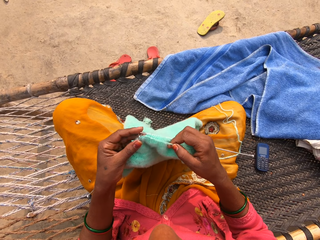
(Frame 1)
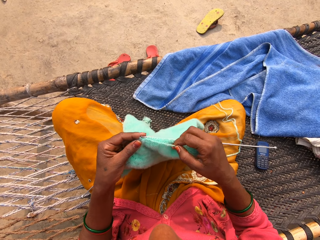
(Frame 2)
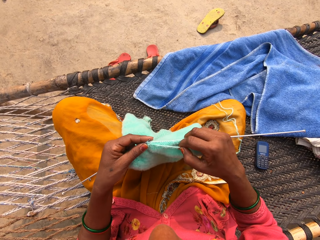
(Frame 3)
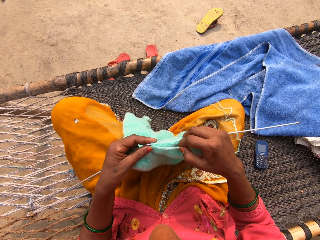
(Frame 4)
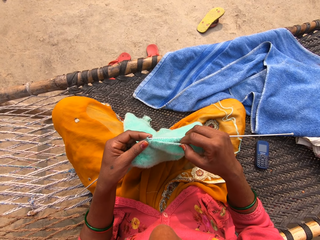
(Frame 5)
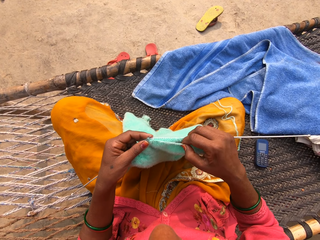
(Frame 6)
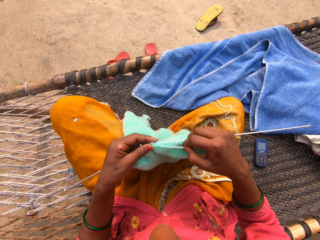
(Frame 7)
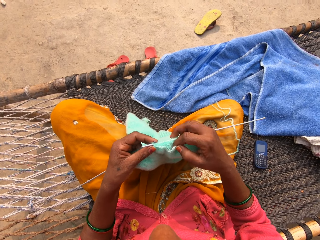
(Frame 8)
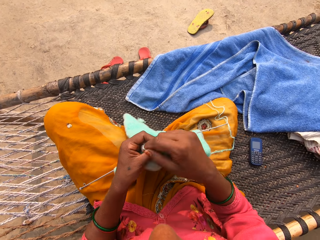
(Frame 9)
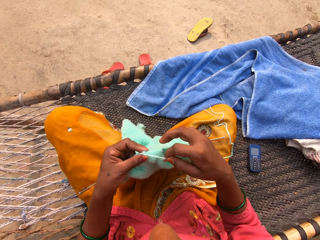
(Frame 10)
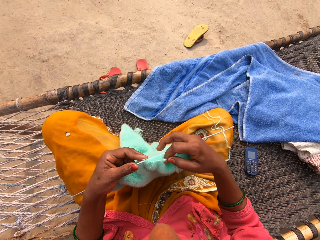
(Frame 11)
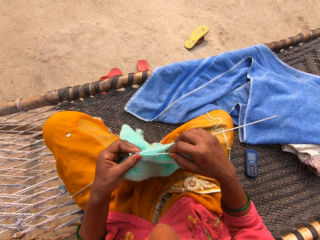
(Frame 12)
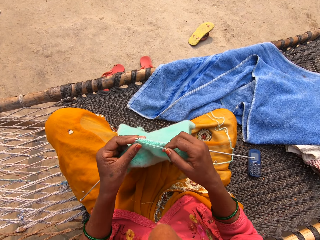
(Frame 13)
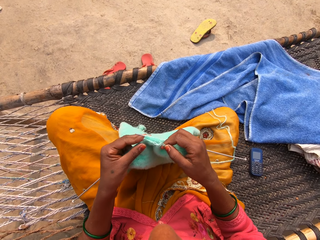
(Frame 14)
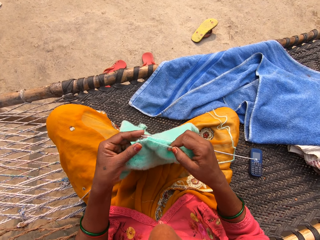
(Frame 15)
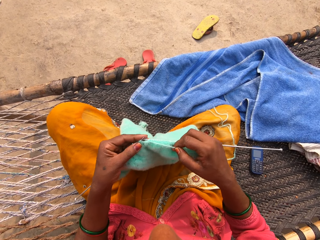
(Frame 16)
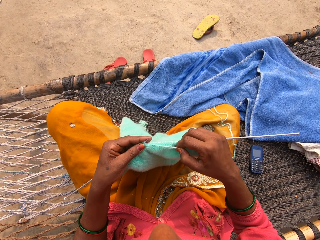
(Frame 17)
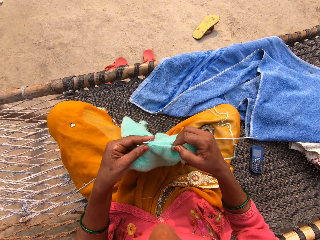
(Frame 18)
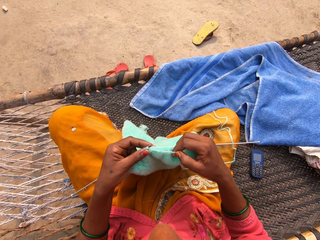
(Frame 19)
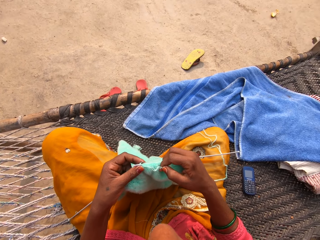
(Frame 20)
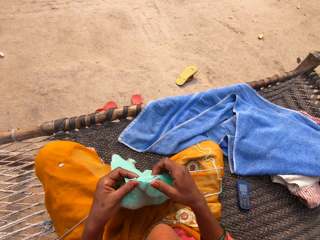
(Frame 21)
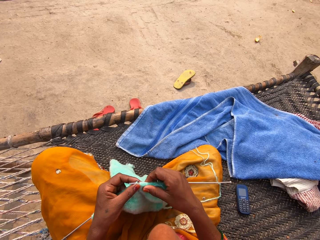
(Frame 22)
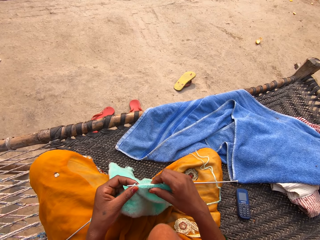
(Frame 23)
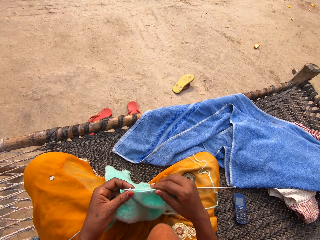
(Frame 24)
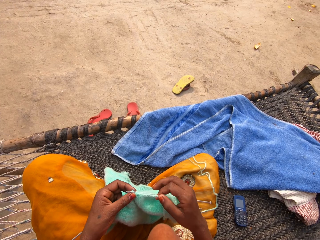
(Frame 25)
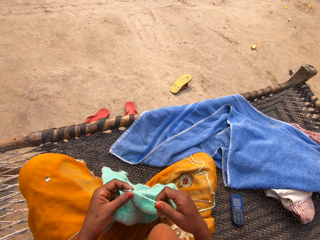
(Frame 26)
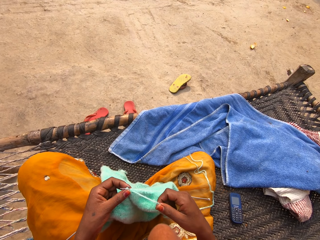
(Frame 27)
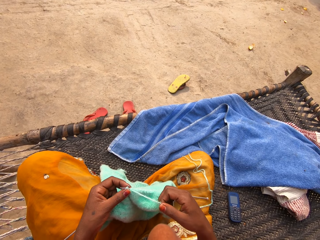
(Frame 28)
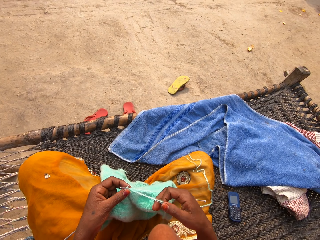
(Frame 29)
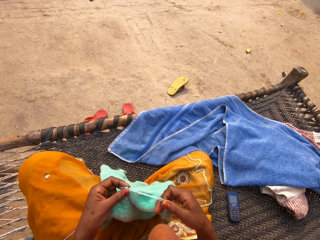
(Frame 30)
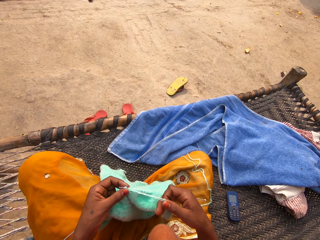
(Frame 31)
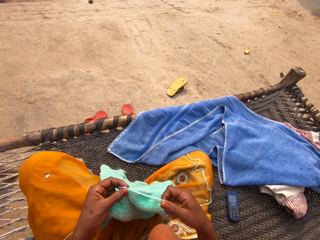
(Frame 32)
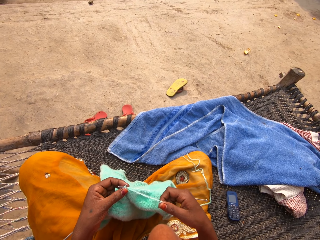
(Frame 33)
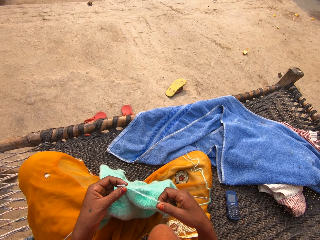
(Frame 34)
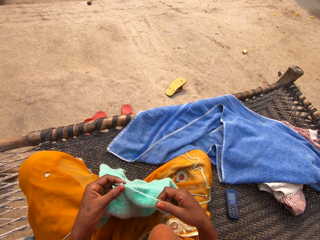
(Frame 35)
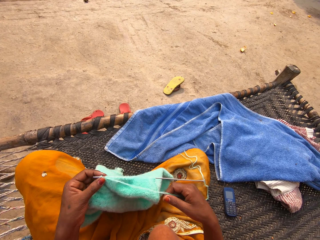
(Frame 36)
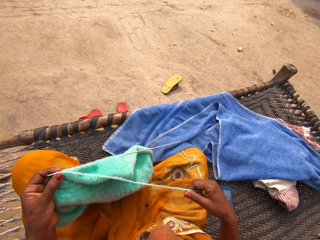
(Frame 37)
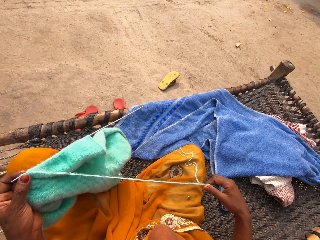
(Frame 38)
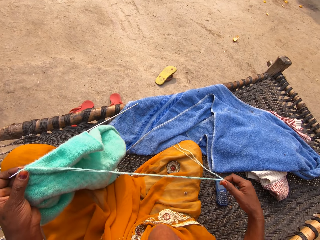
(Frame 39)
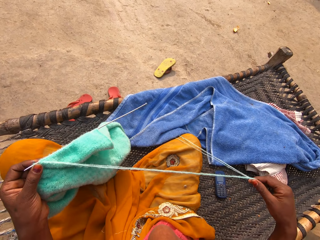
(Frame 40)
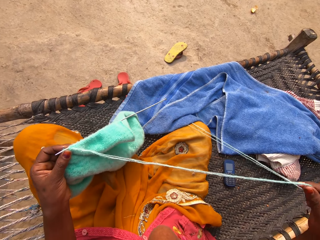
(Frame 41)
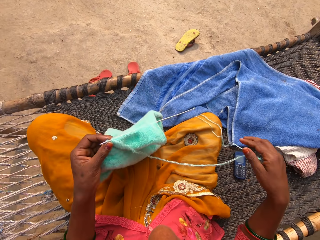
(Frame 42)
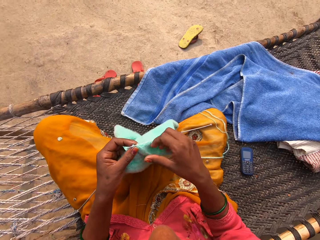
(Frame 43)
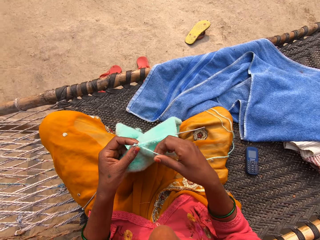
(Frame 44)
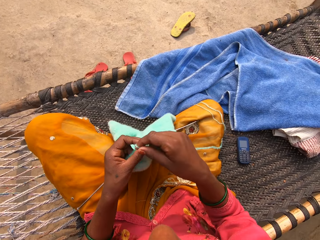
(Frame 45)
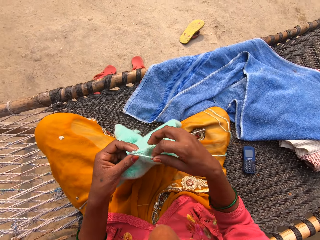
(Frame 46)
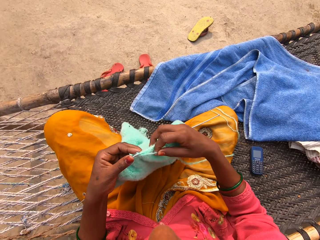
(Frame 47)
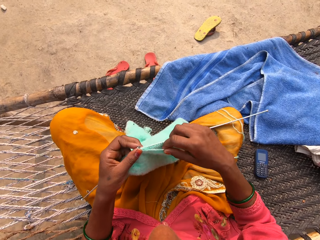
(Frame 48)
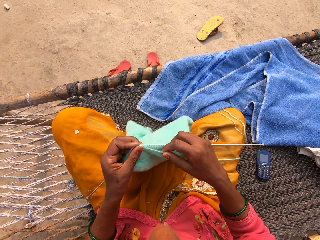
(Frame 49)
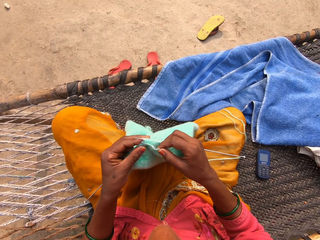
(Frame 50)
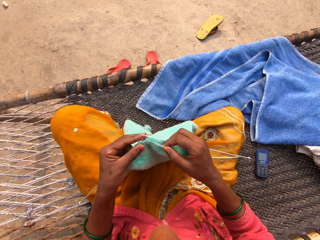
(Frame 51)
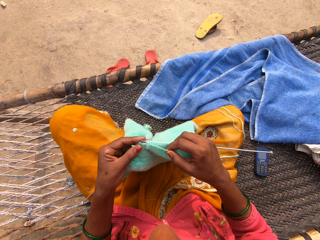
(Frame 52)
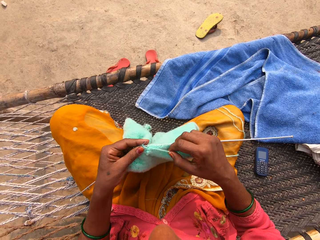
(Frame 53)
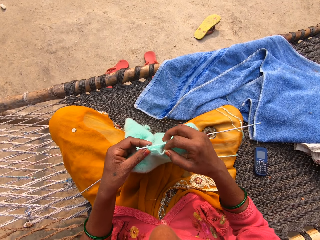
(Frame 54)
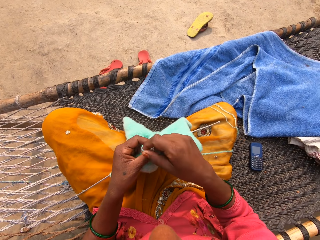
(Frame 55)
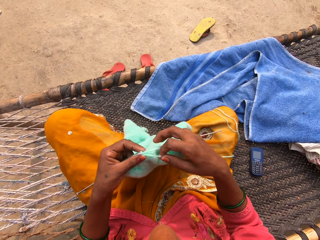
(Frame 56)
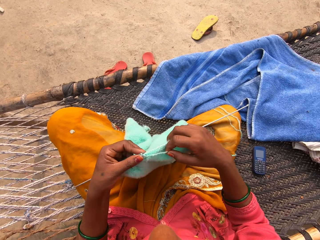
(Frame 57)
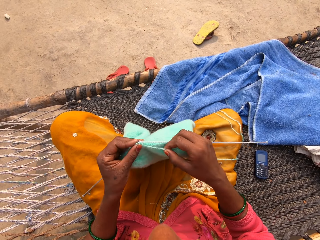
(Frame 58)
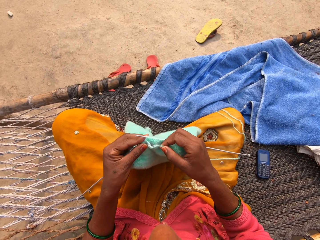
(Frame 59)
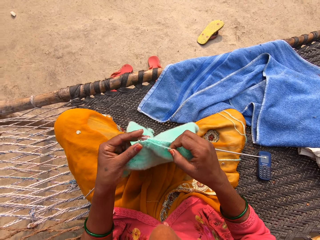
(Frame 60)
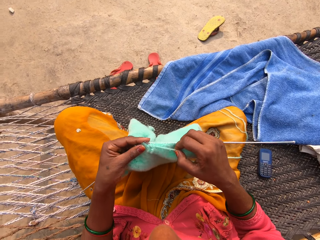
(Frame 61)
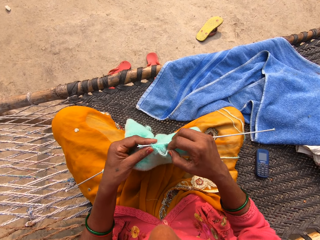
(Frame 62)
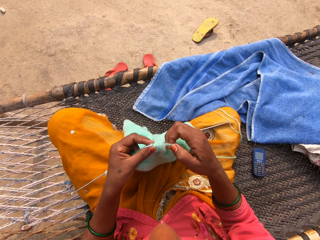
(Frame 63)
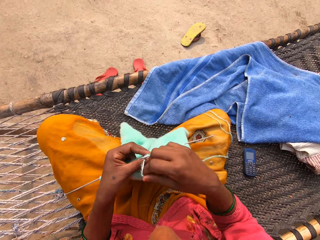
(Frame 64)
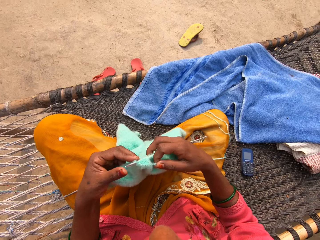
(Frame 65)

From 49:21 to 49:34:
The camera wearer pulls the thread. They knit a garment.

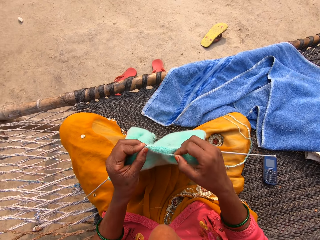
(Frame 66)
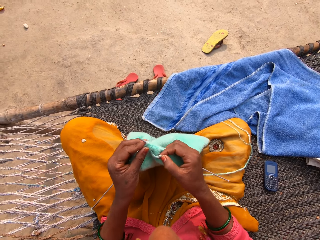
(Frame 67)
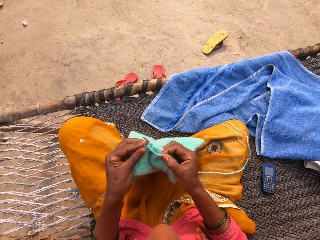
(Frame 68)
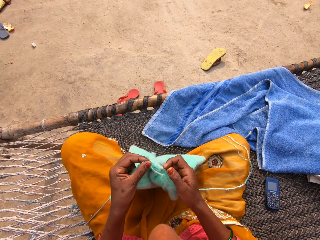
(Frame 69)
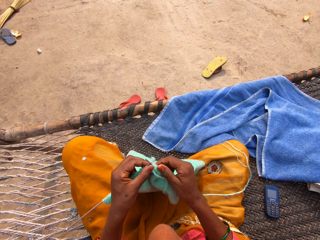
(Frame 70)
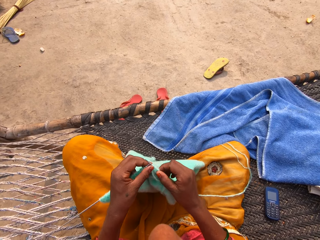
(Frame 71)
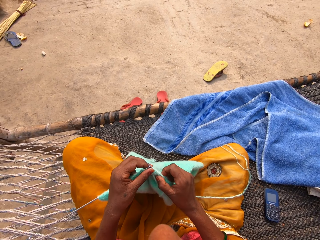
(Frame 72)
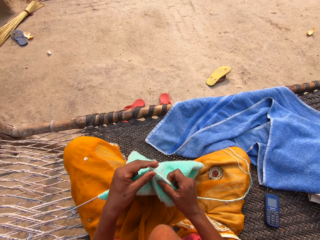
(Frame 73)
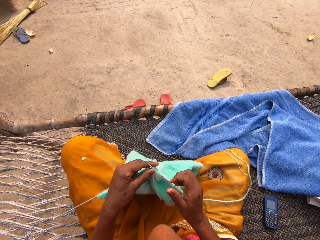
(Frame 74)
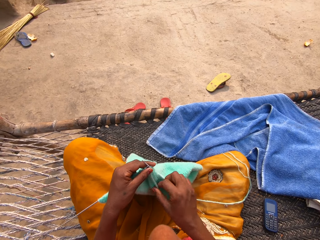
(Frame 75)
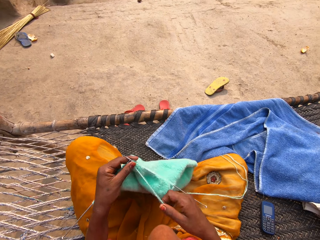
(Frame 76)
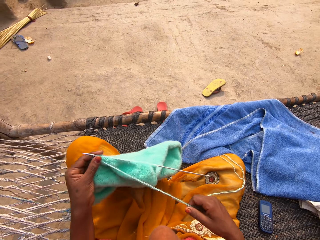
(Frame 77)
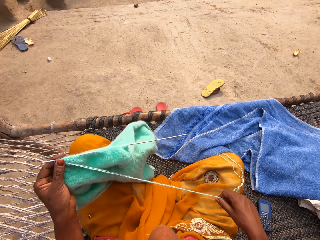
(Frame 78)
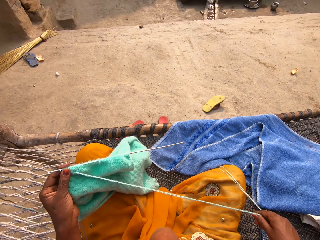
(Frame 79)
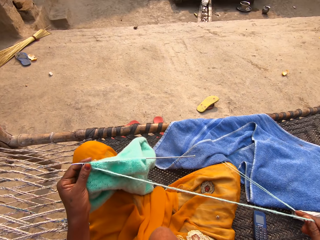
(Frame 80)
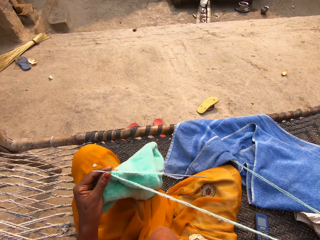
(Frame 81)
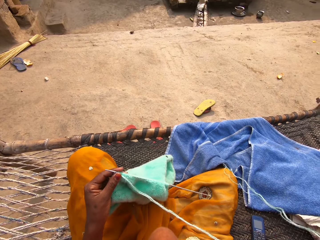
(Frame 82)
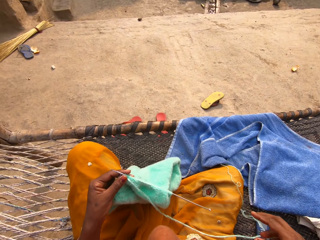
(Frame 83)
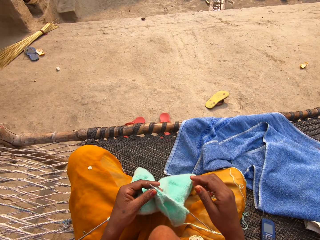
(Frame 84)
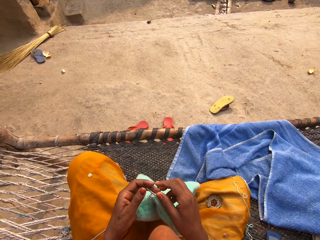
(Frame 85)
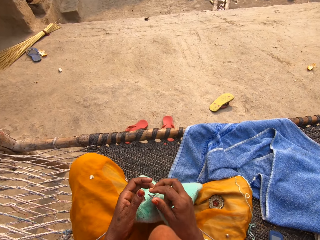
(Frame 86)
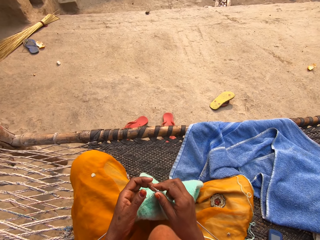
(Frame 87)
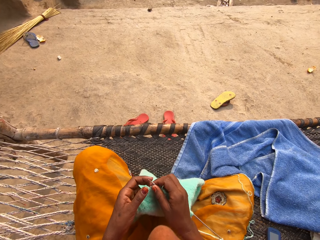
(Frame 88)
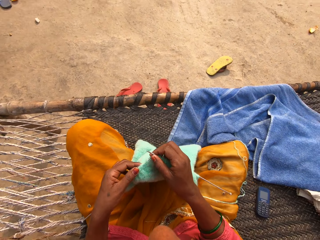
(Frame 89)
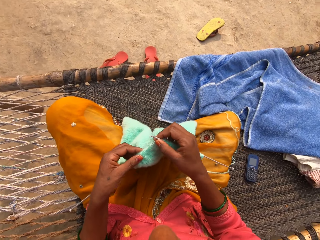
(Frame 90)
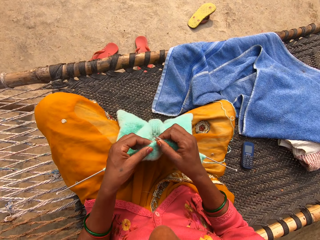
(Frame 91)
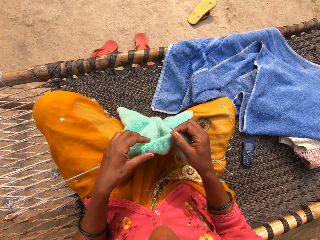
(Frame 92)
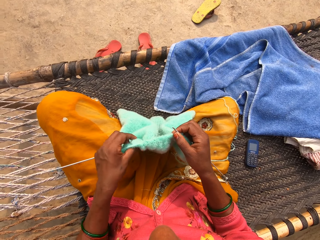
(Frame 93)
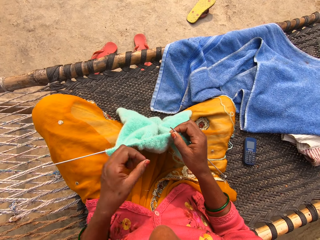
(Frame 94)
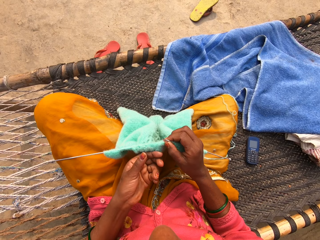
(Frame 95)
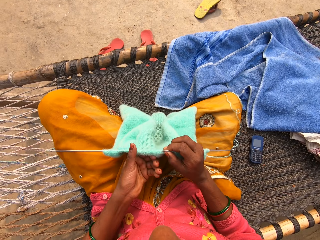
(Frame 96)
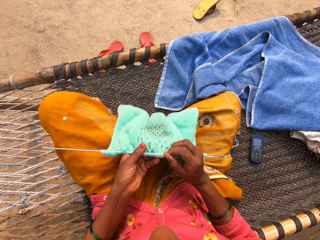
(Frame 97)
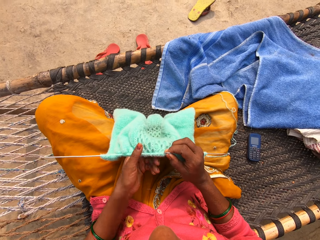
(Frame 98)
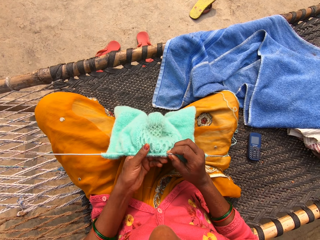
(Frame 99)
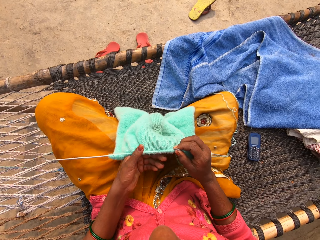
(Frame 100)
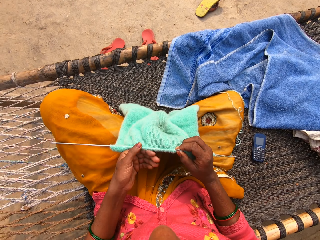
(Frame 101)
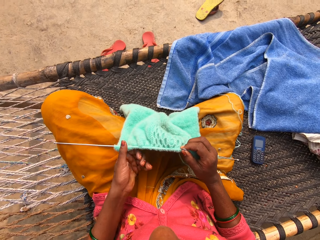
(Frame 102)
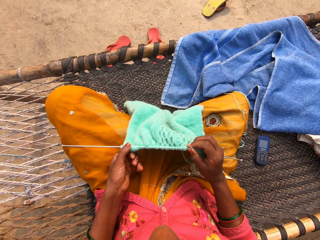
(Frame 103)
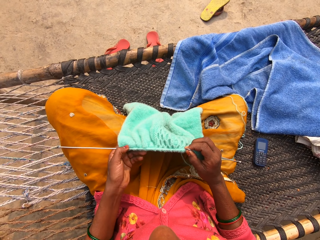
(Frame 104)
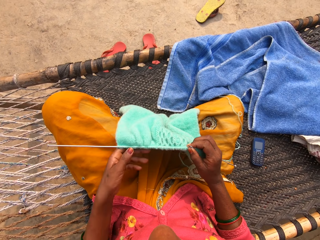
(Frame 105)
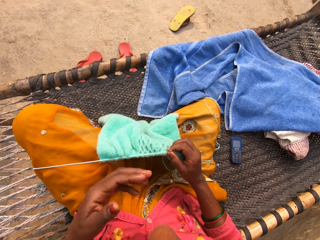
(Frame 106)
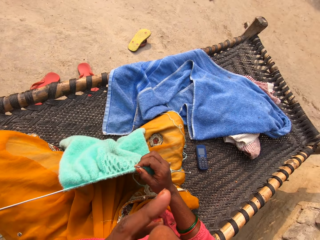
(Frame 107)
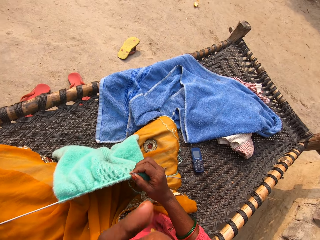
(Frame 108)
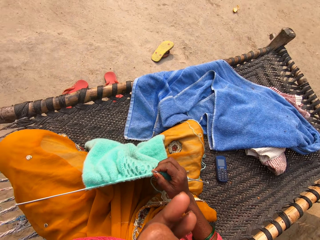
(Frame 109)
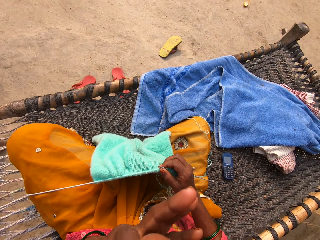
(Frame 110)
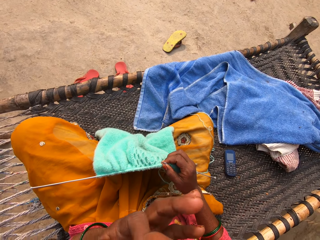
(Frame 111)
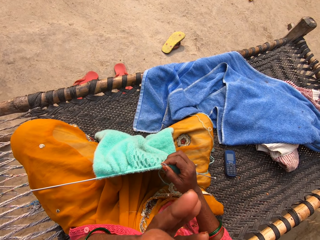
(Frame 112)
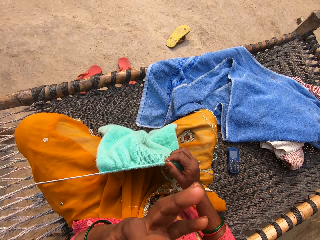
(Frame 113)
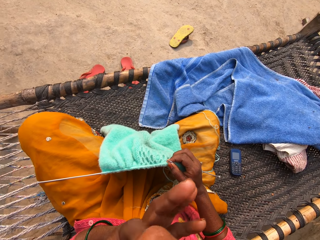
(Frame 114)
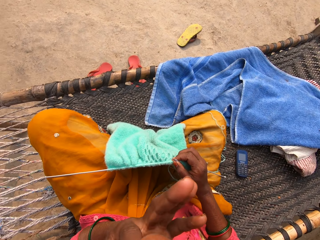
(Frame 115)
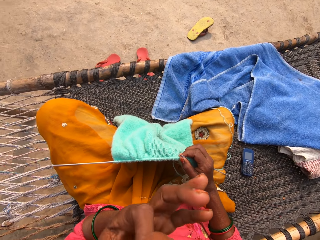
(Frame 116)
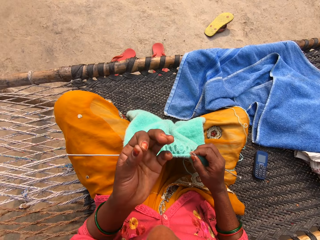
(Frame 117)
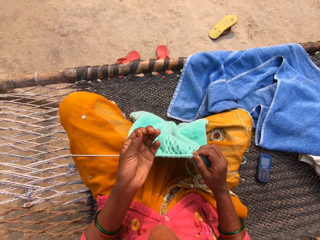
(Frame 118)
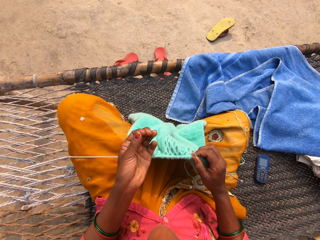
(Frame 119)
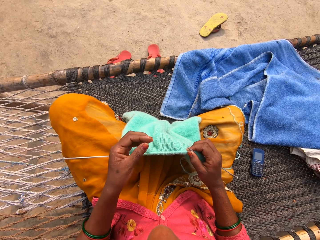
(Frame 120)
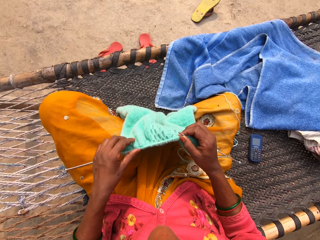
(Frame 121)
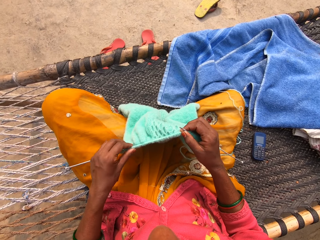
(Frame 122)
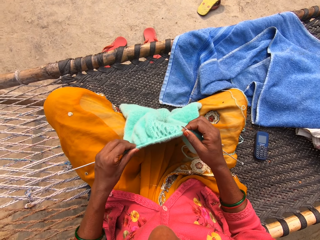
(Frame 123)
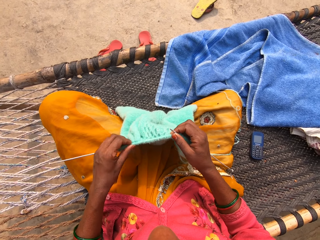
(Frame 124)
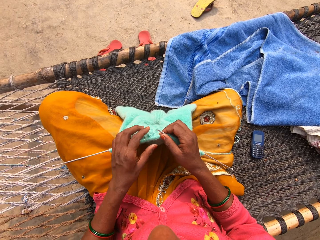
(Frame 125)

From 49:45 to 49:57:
The camera wearer pulls the thread. She pulls the garment on the knitting needles. She checks the garment. She touches her face with her left hand. She checks her fingers.
